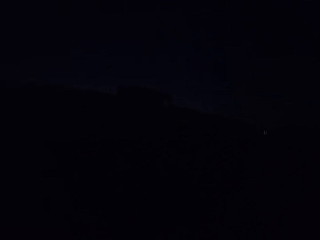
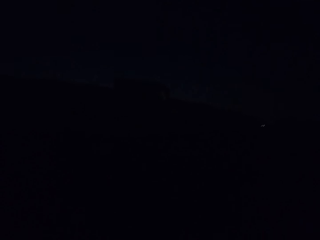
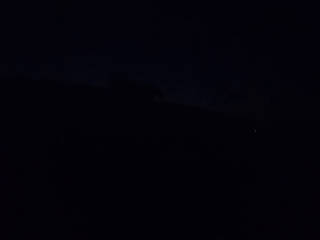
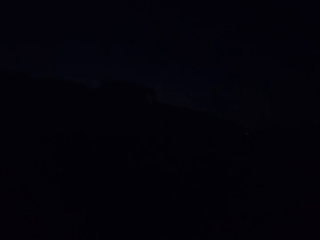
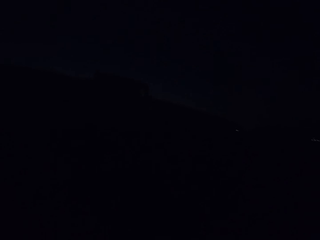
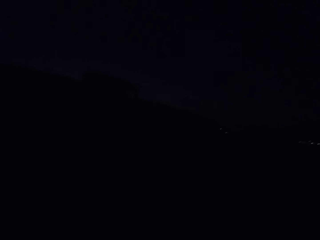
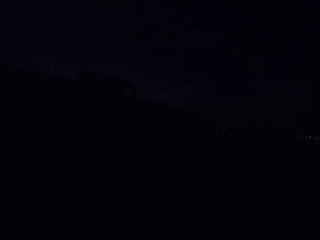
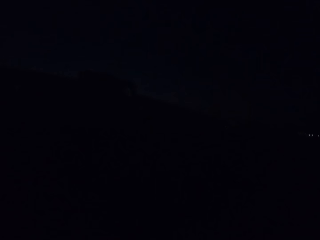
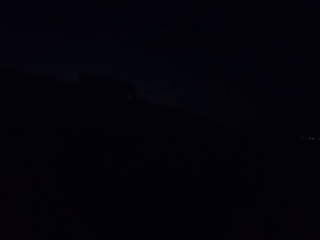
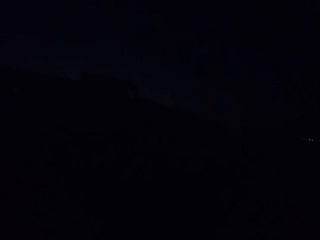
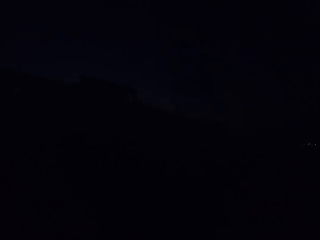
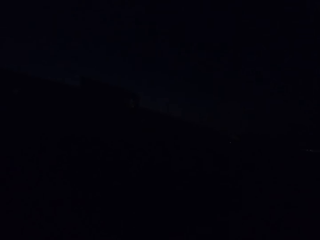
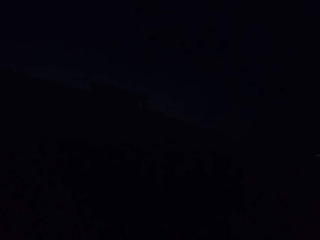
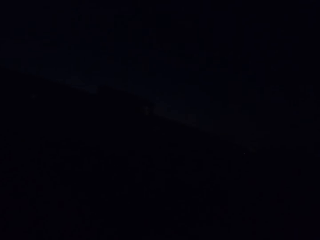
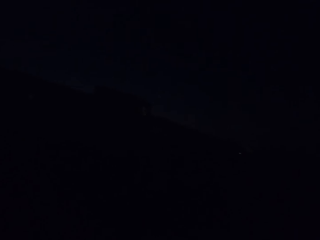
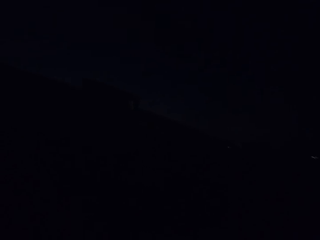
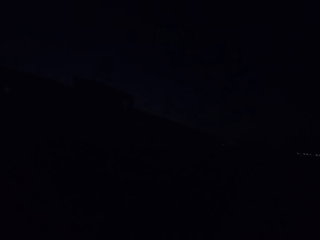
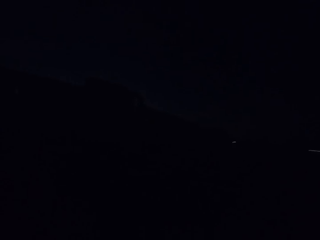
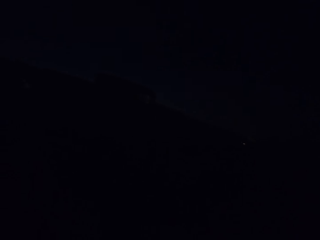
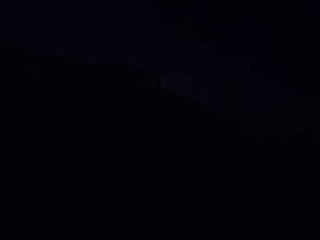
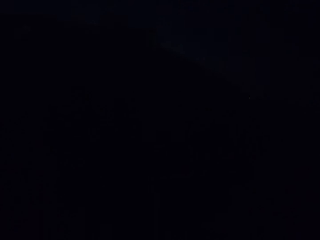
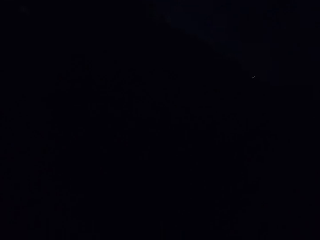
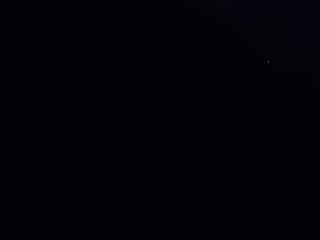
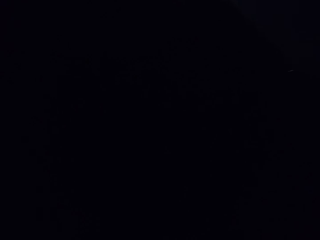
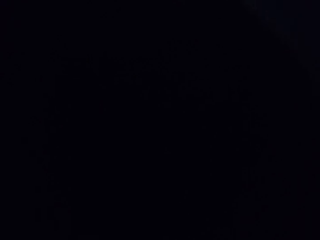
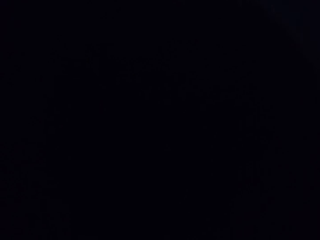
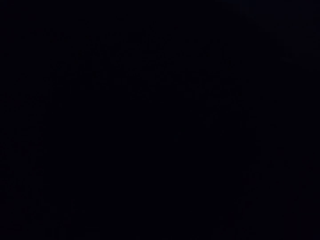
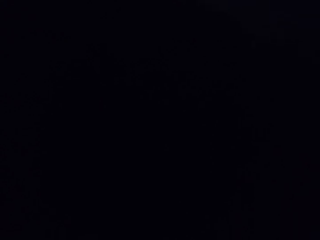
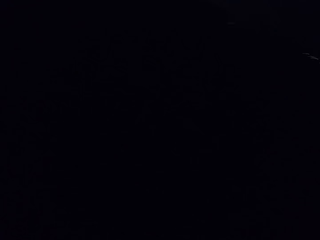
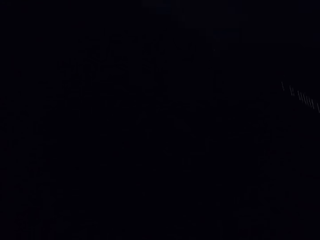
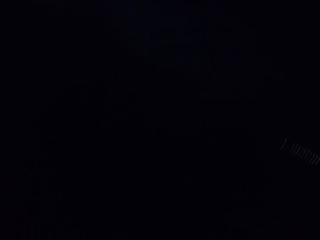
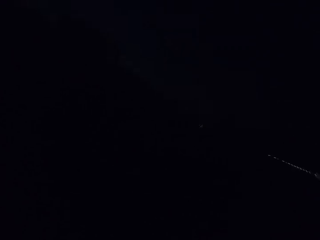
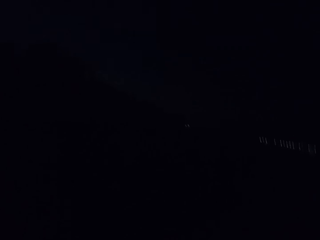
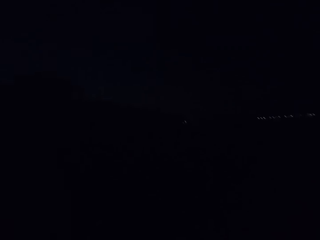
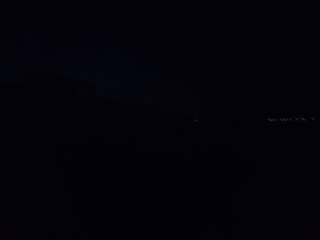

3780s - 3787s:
The camera wearer looks around.
